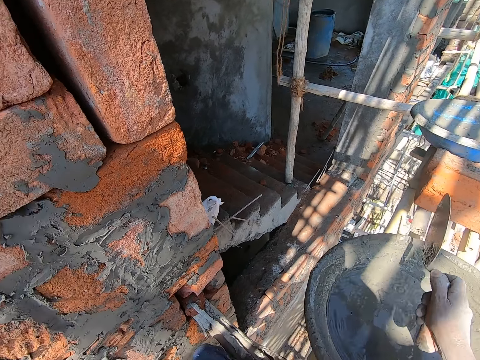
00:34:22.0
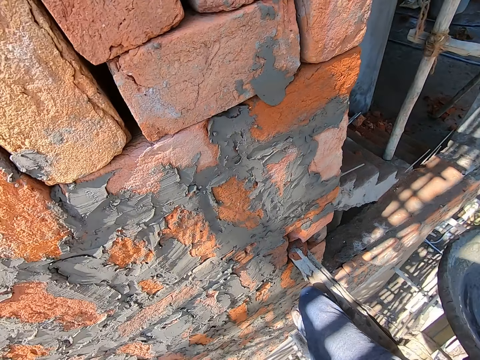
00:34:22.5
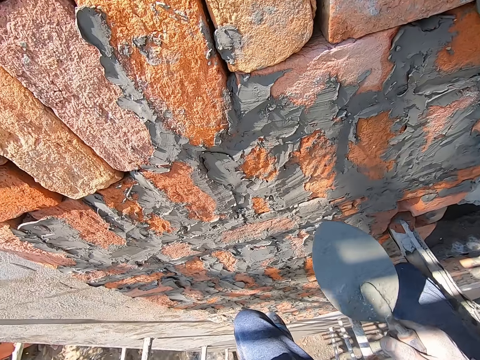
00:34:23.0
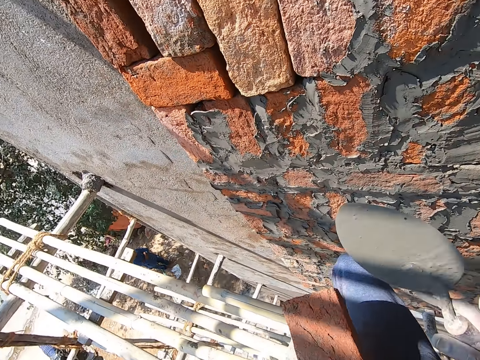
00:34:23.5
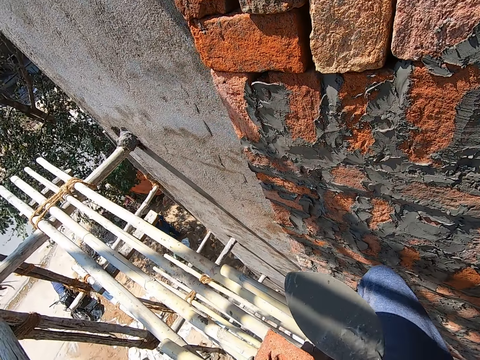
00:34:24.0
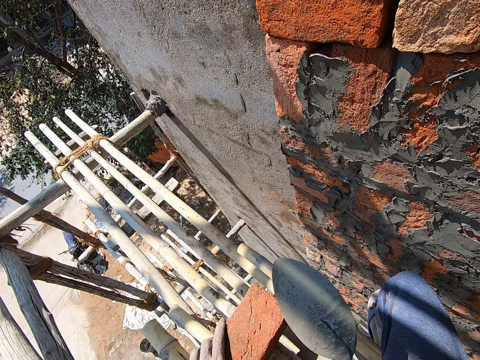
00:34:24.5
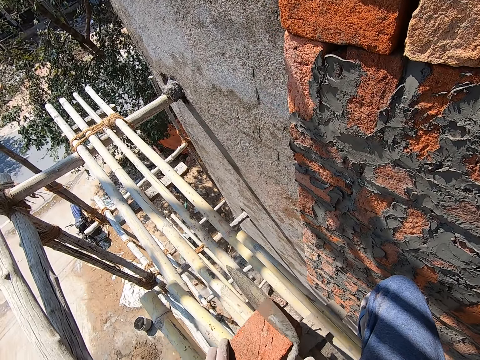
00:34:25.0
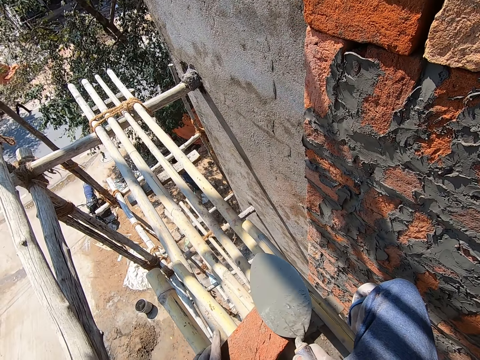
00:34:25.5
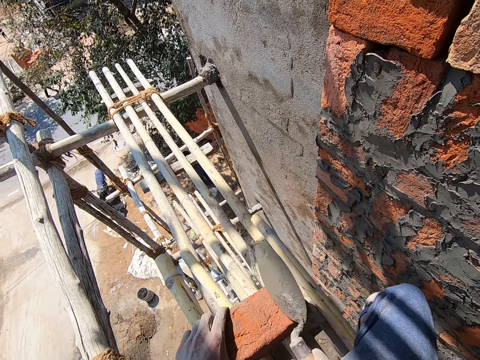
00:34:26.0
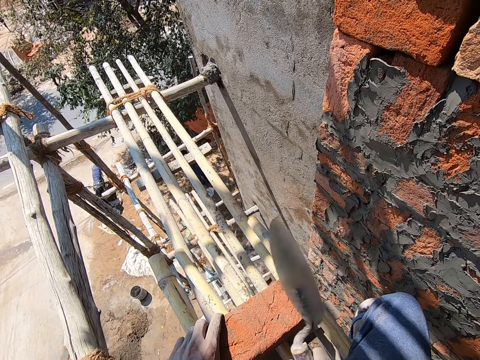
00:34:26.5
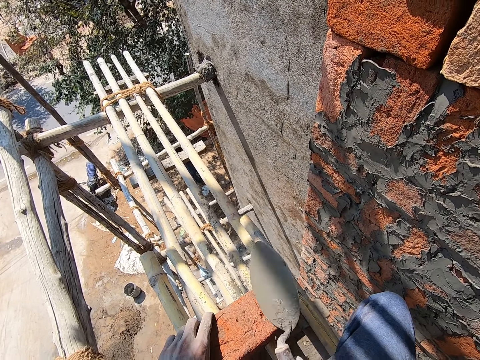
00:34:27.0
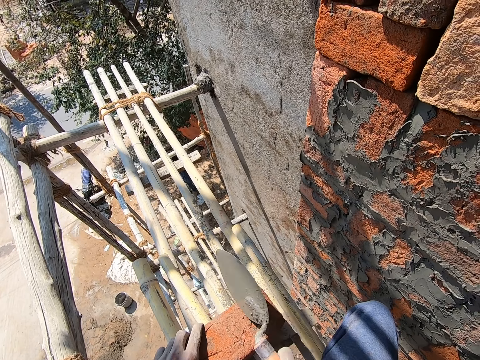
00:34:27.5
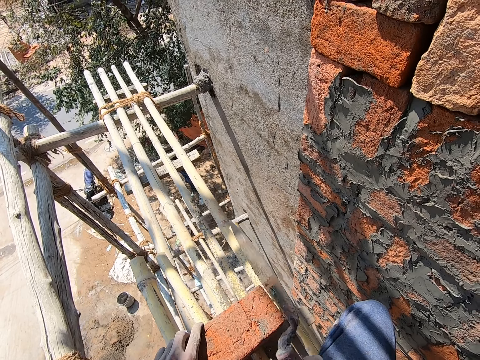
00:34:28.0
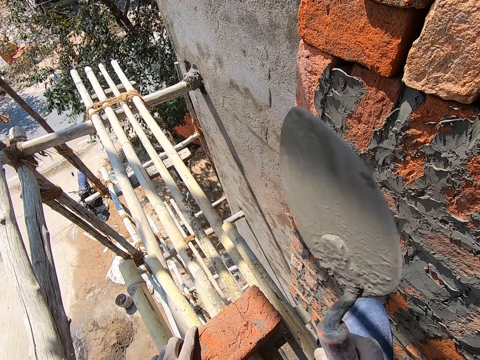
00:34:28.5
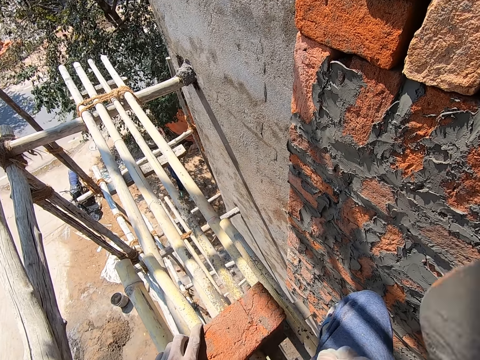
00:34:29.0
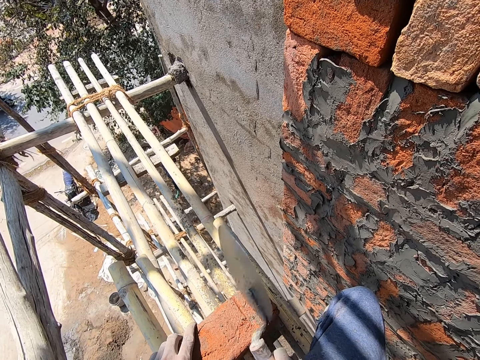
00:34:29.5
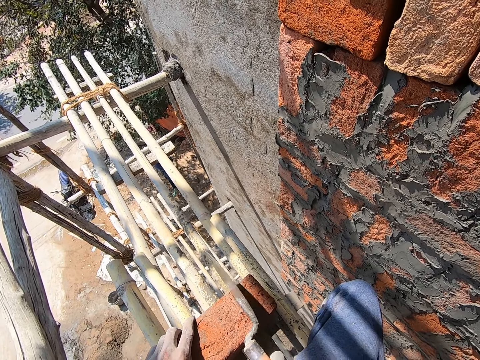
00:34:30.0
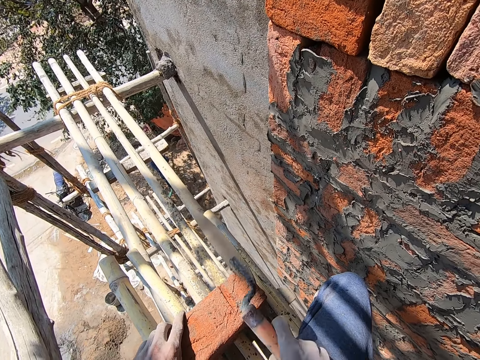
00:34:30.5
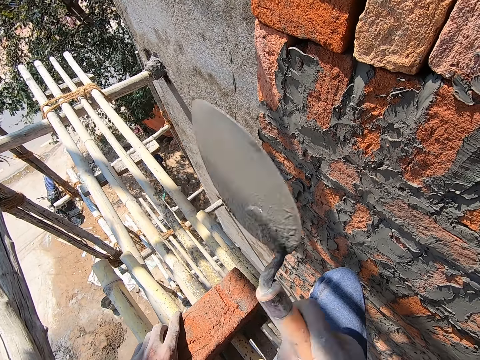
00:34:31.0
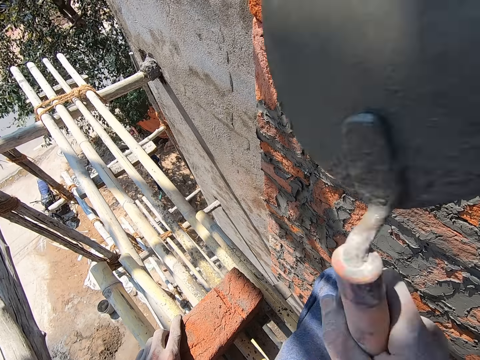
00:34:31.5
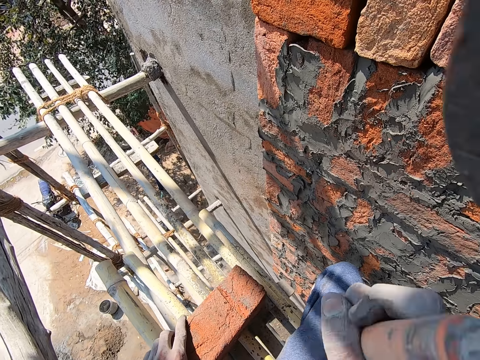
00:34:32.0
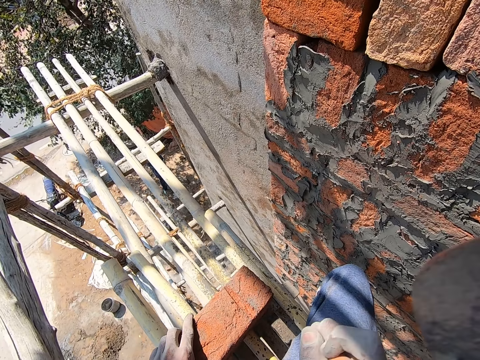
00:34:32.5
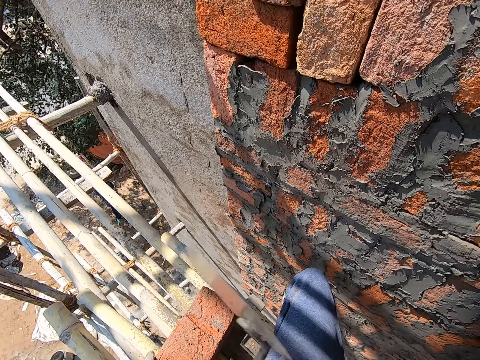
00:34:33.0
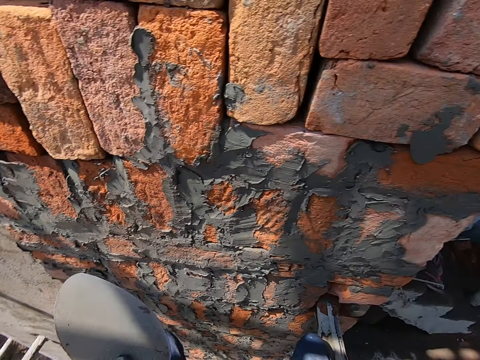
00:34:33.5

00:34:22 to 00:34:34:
The camera wearer hits the hand trowel on the head pan with his right hand. He drops the brick on the bamboo lift with his left hand. He turns the brick on the lift with his right hand. He hits the brick with the hand trowel in his right hand. He puts the brick and the trowel on the wood planks.

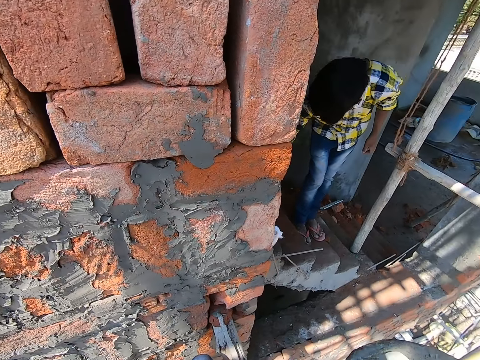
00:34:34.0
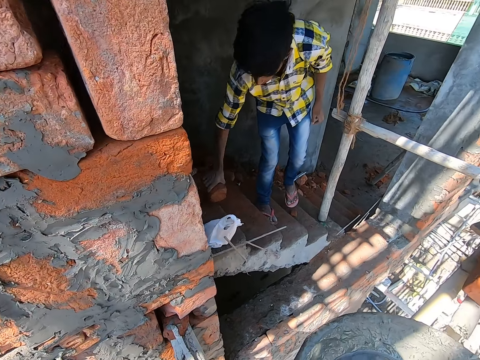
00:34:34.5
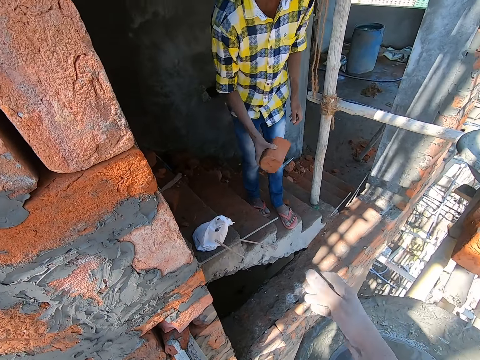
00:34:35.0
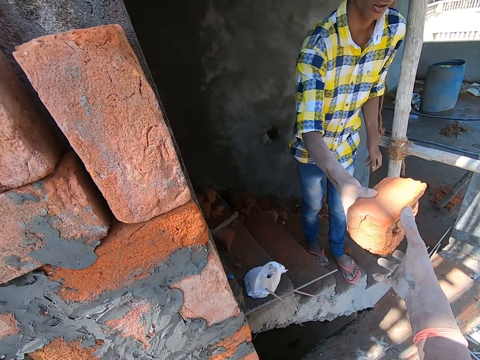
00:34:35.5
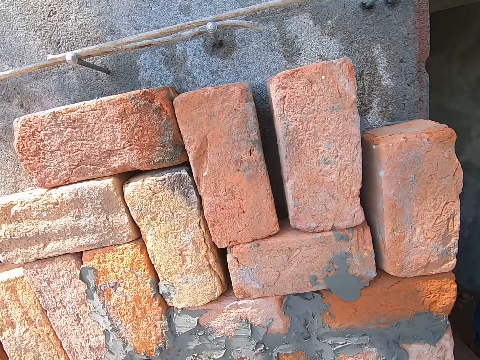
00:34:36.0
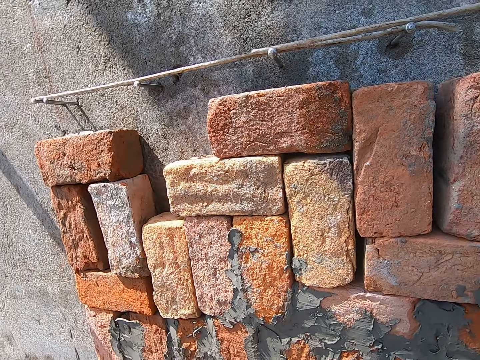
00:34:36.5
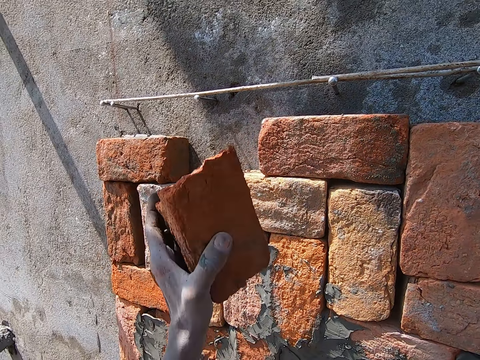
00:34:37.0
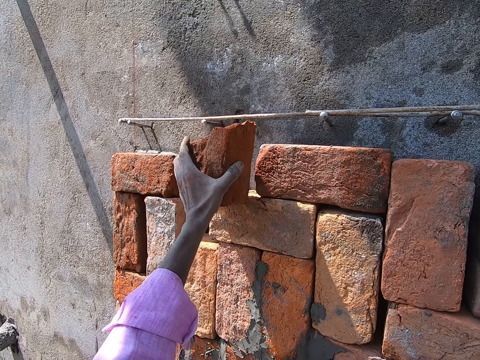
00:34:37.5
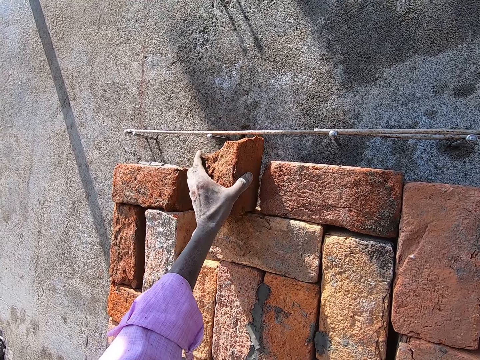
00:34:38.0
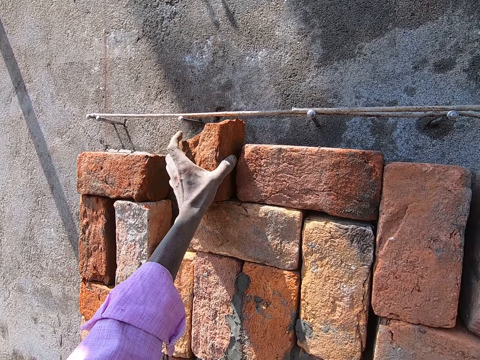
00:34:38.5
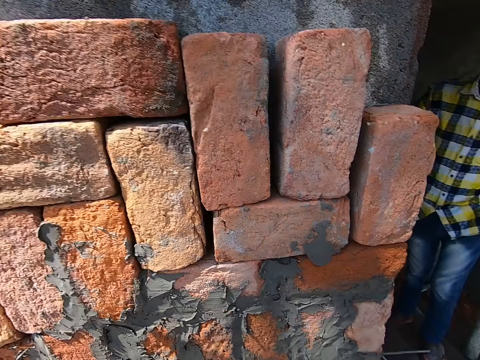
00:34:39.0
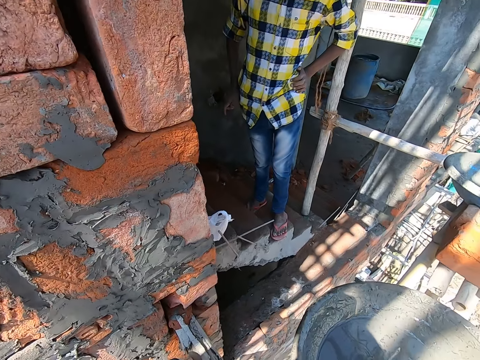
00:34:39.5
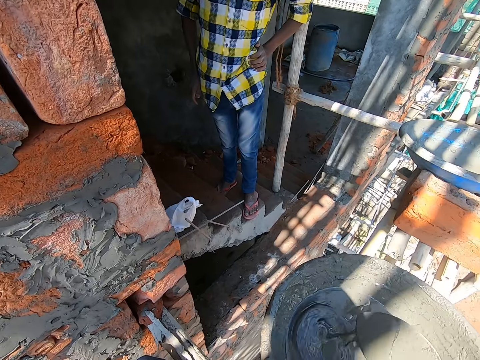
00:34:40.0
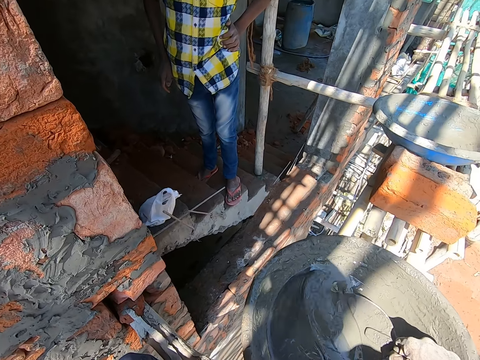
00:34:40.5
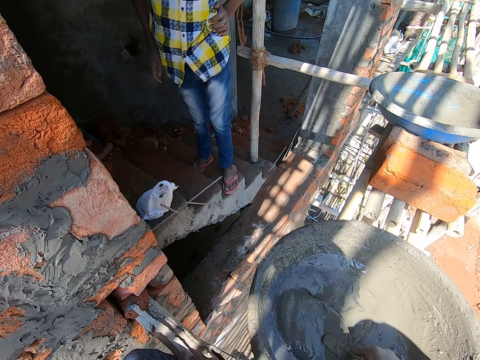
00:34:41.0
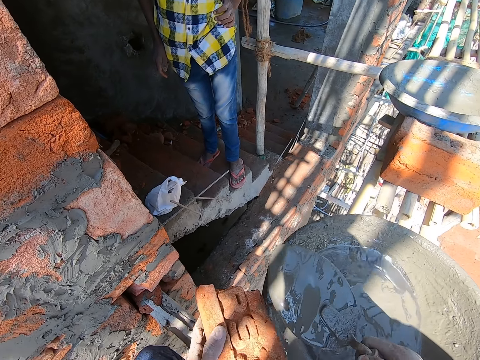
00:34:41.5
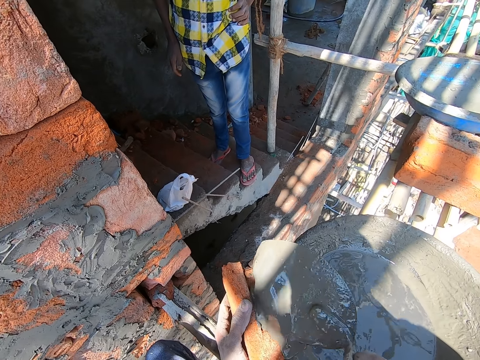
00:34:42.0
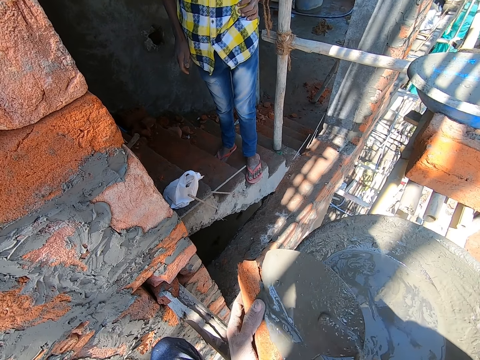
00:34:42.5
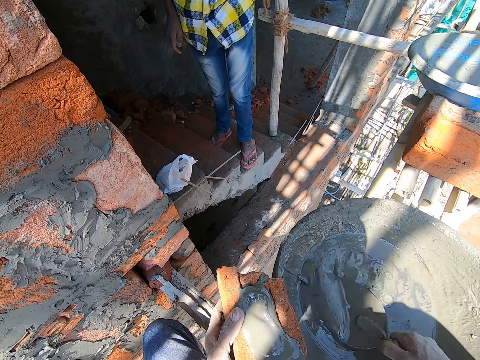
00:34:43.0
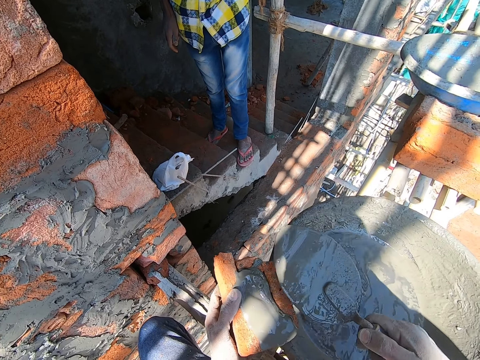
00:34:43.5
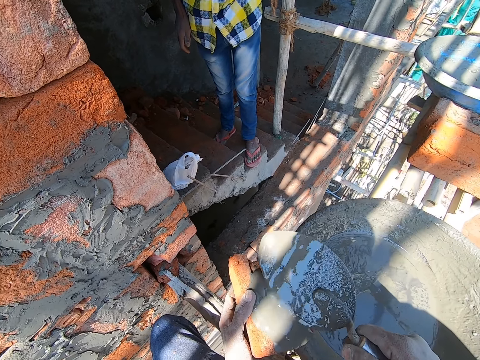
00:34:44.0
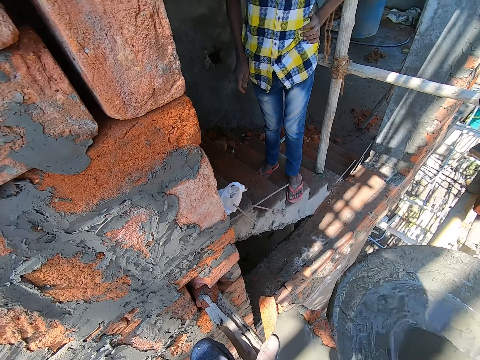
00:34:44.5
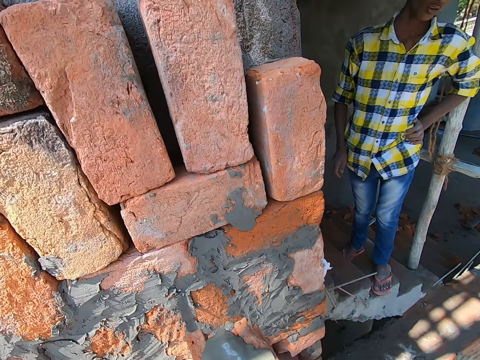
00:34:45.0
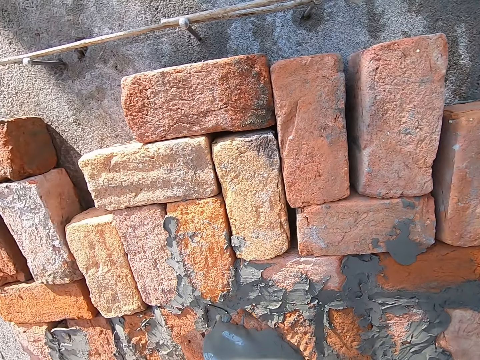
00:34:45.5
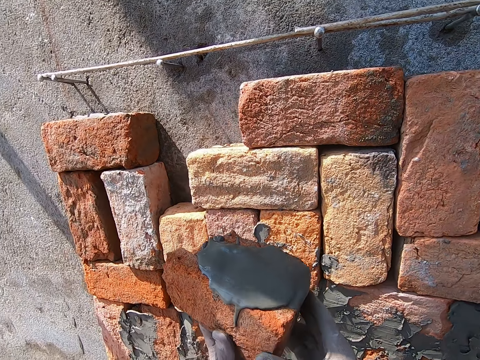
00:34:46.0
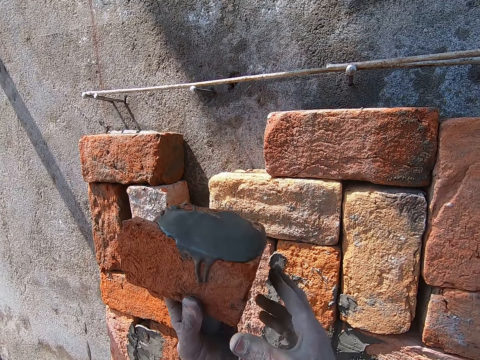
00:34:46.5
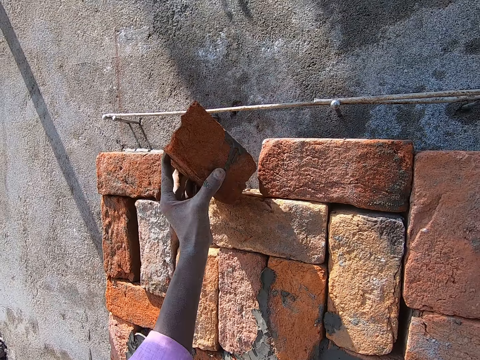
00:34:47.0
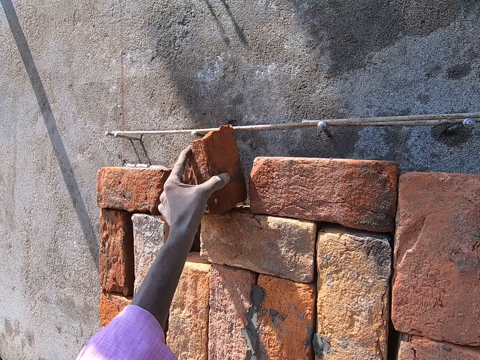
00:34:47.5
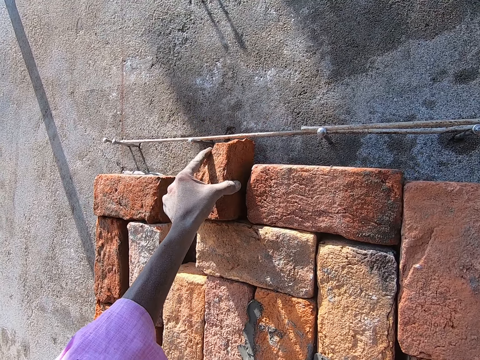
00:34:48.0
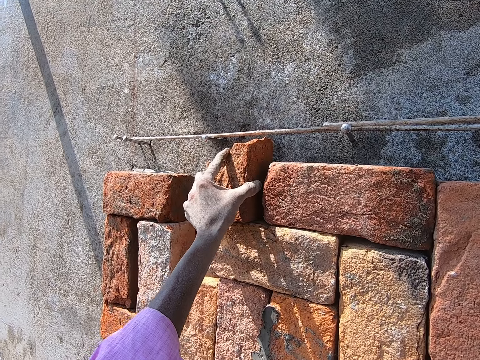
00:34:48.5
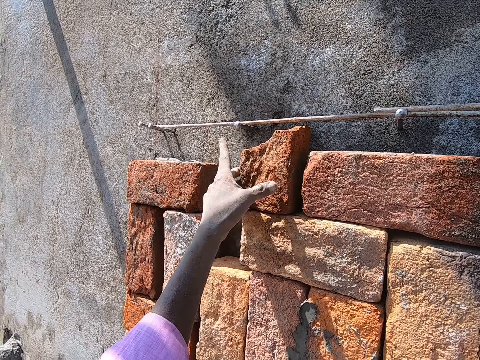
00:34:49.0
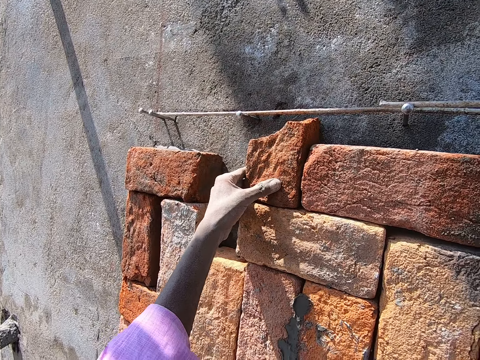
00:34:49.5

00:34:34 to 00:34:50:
A man picks a brick from the floor with his right hand. The camera wearer collects the brick from the man with his right hand. He places the brick to the wall with his left hand. He measures the brick on the wall. He stirs the head pan with the hand trowel in his right hand. The man interacts with the camera wearer. The camera wearer pours the mortar on the brick with the hand trowel in his right hand. He takes some mortar from the head pan with the hand trowel in his right hand. He pours the mortar on the brick with the hand trowel in his right hand. He drops the hand trowel in the head pan on the bamboo lift with his right hand. He places the brick to the wall with his left hand.
